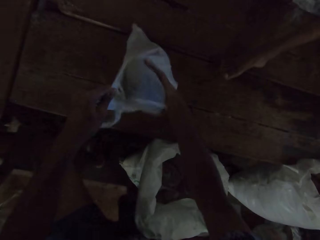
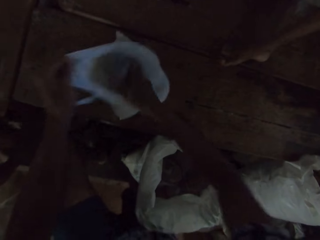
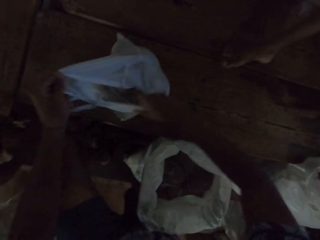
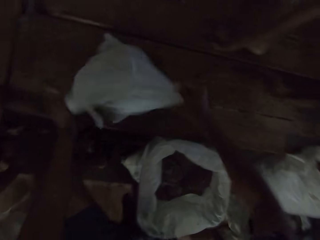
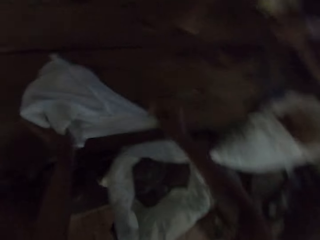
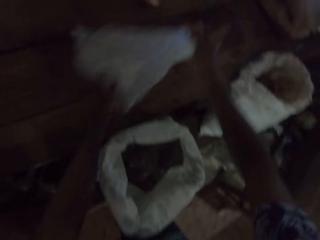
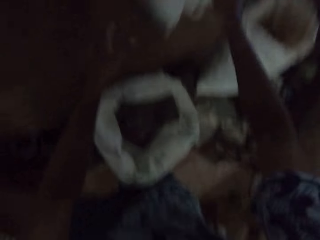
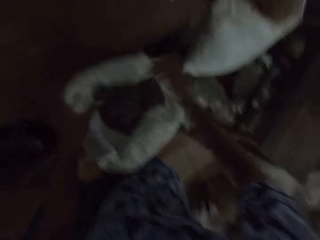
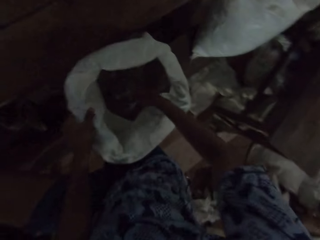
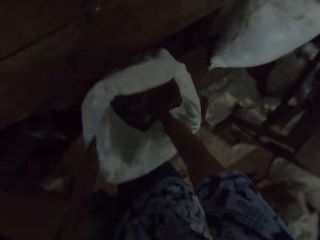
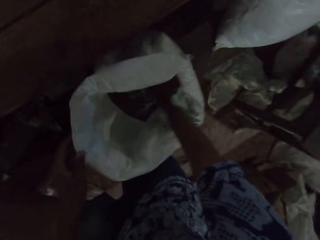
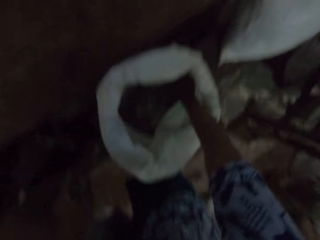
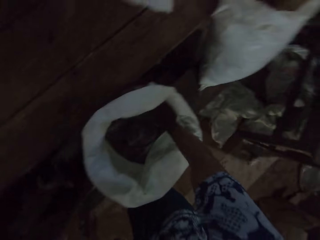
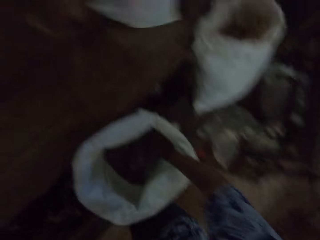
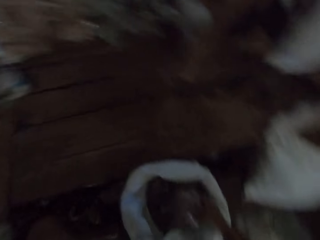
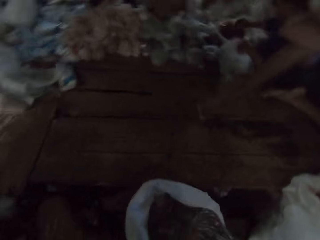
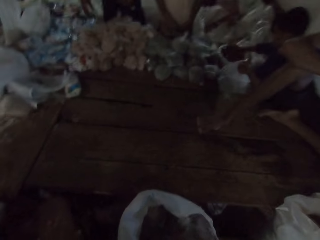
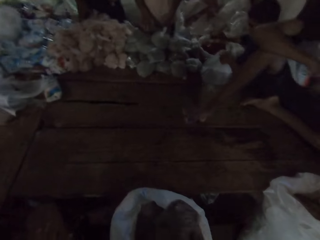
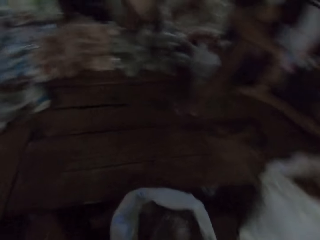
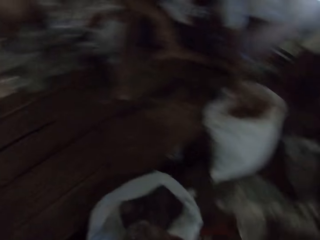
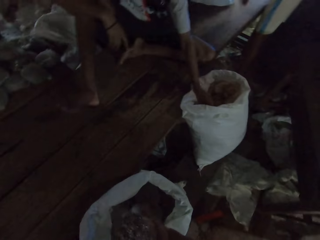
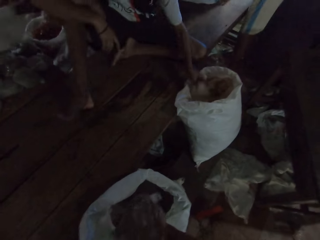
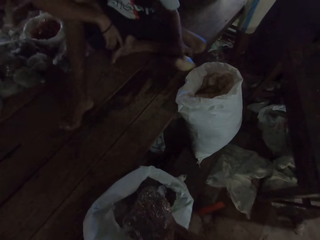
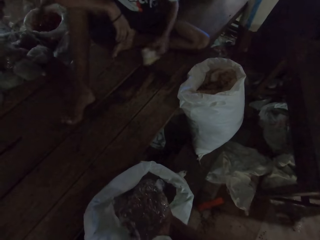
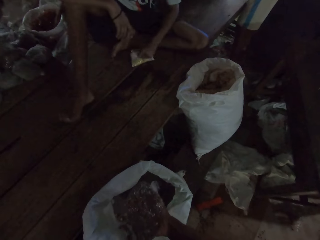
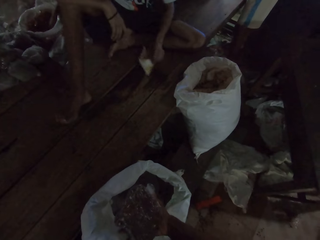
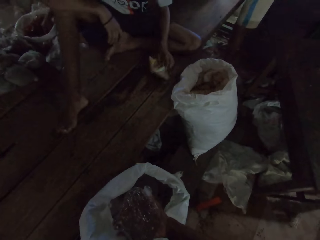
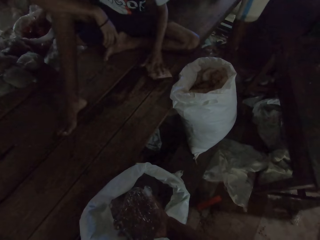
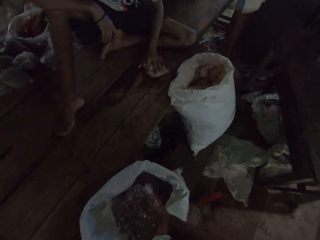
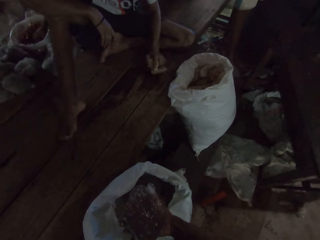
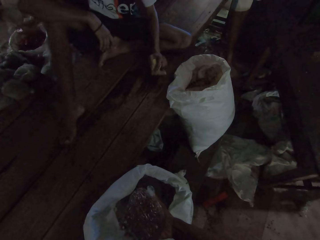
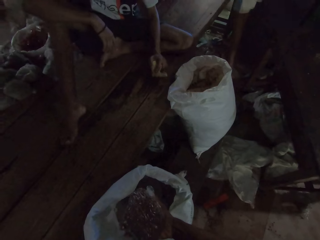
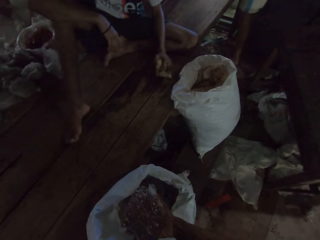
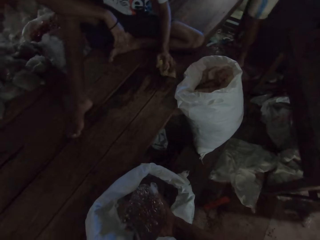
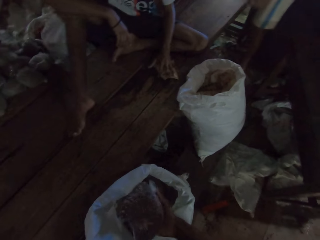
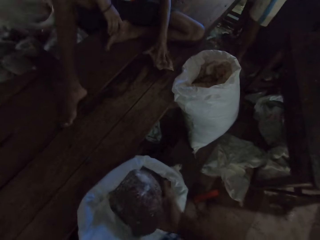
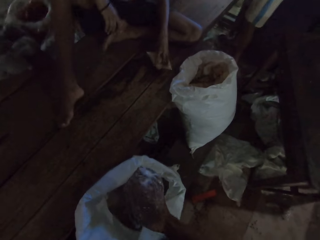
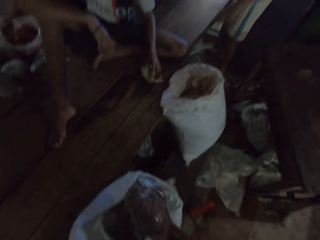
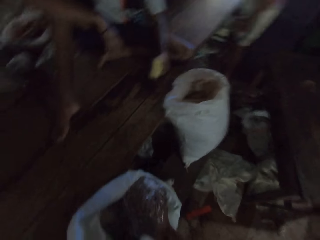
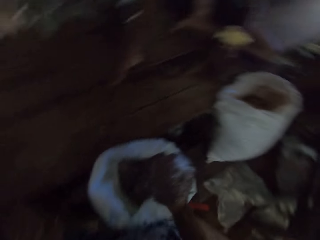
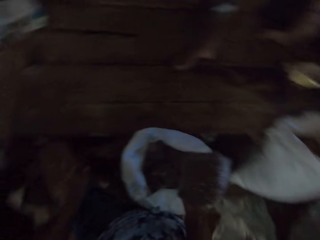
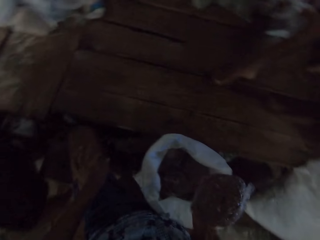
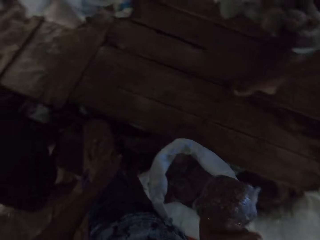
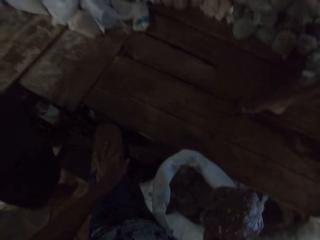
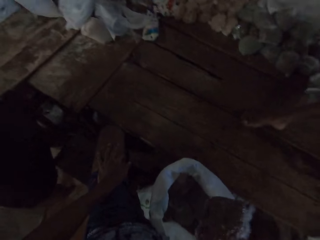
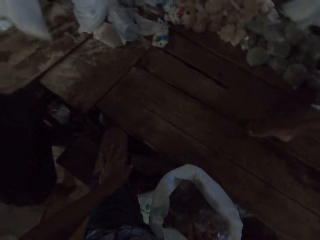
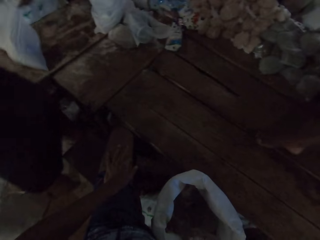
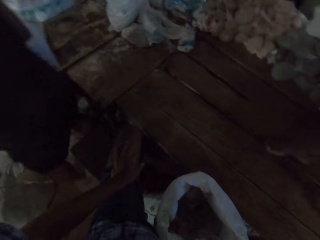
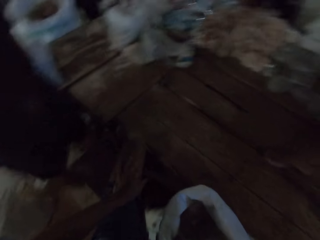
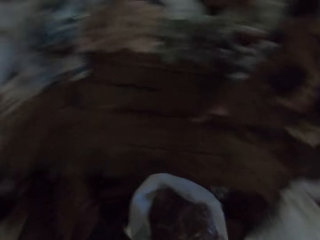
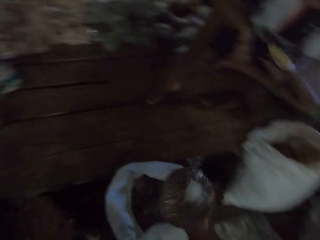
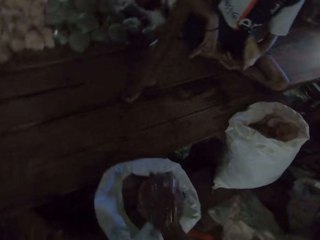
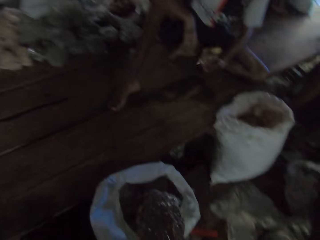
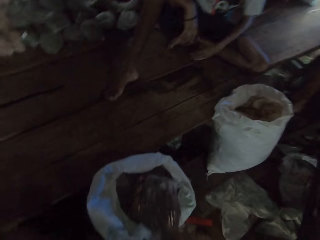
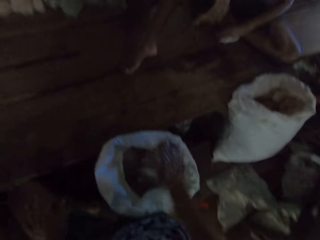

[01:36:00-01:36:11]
The camera wearer puts the pack in a nylon bag with his right hand. He adjusts the nylon bag on the table with both hands and pushes away the paper bag. He picks up a pack of beans from the bag with his right hand. A man picks up a pack from the bag with his right hand, puts the pack in the nylon bag with his right hand and drops the nylon bag on the table with his left hand. Another man picks up a pack from the bag with his right hand. The first man picks up a pack from the bag with his right hand, puts the pack in the nylon bag with his right hand and drops the nylon bag on the table with his left hand.

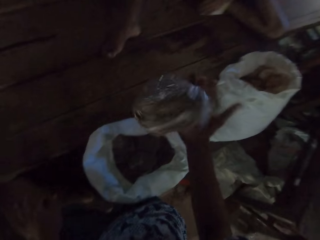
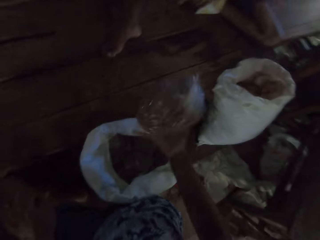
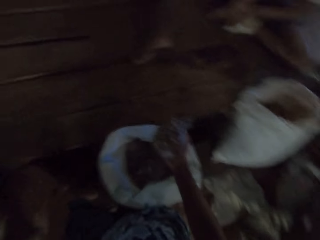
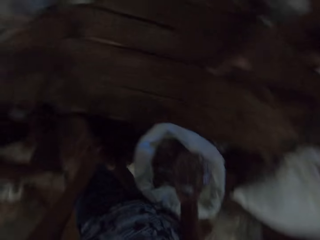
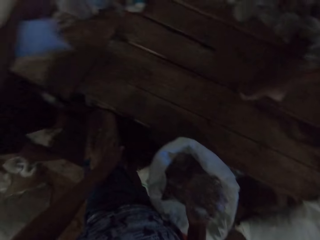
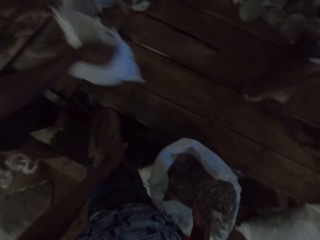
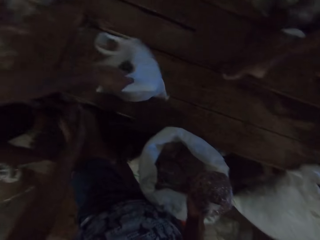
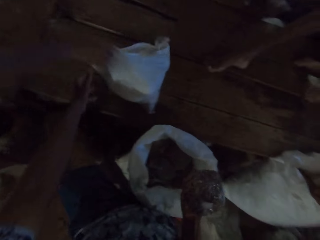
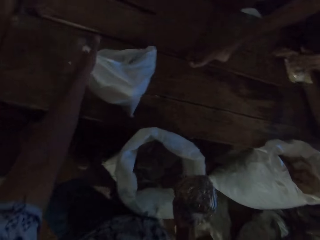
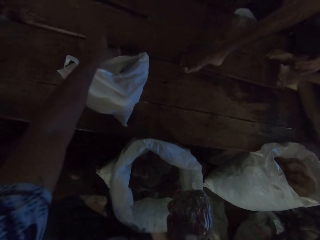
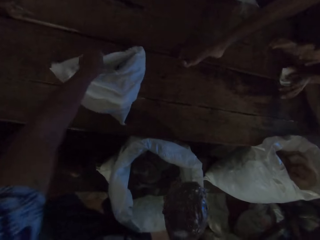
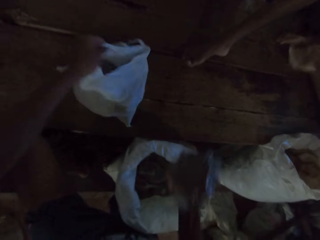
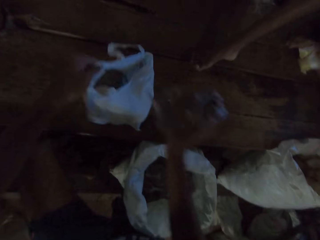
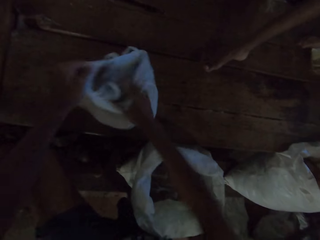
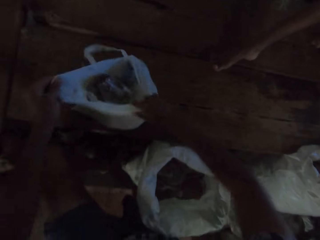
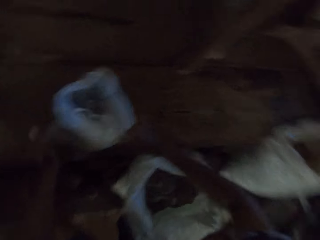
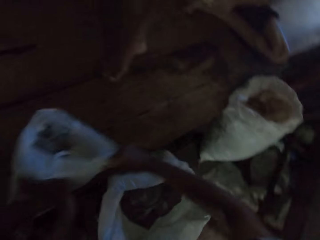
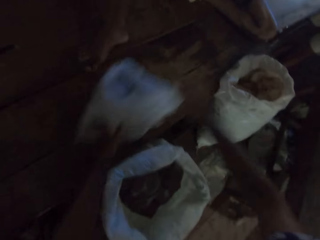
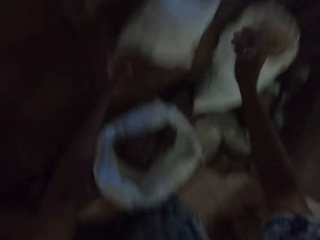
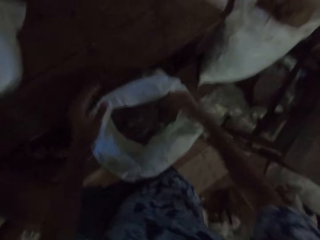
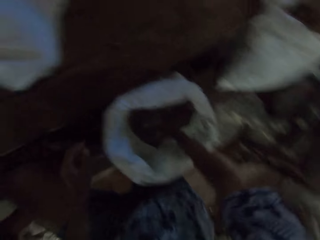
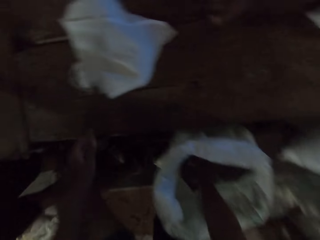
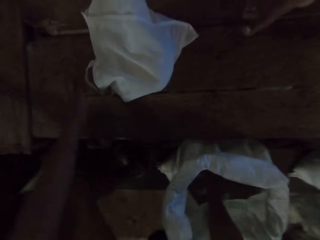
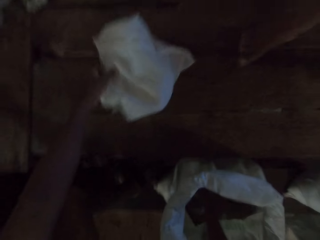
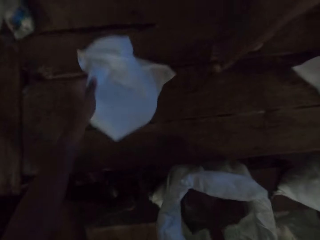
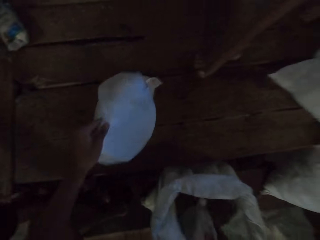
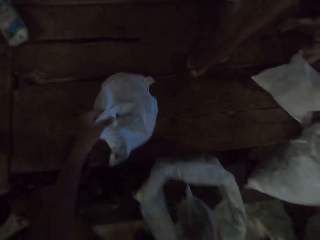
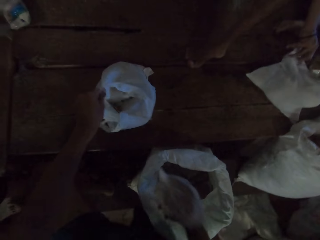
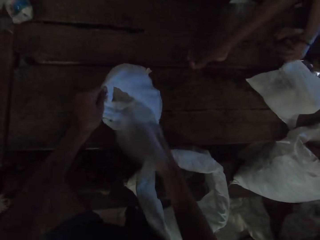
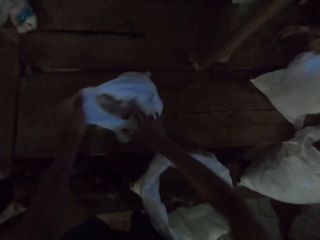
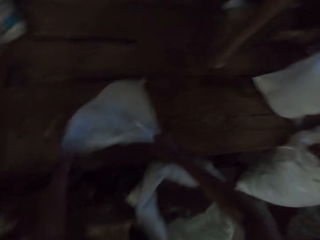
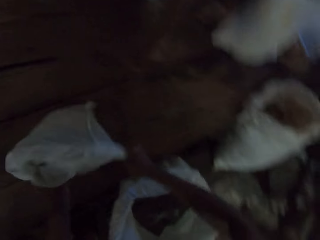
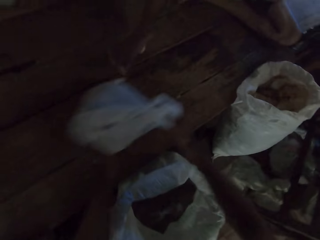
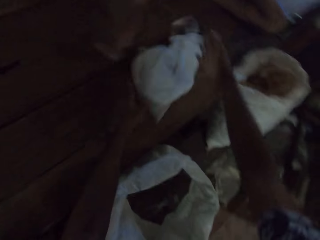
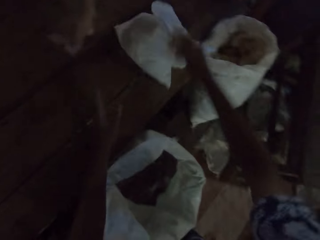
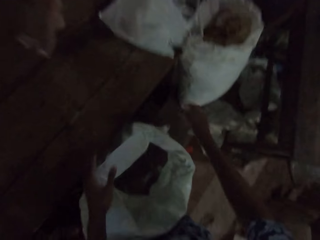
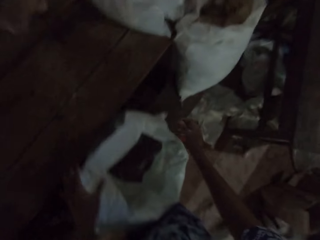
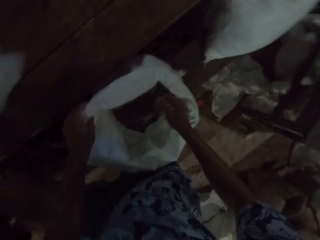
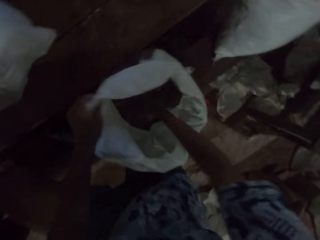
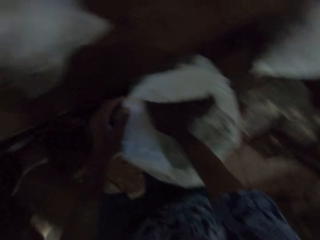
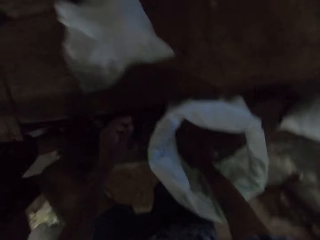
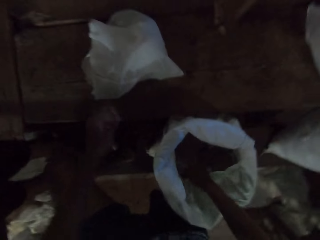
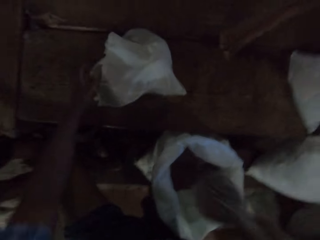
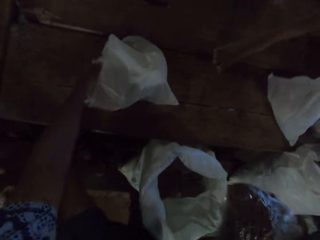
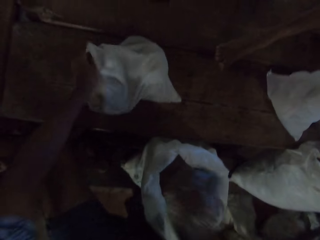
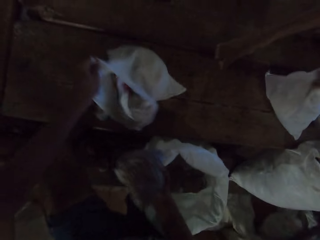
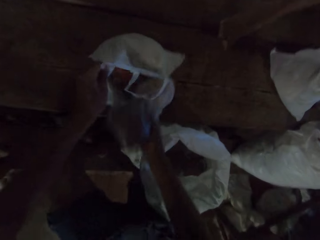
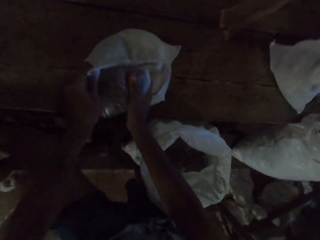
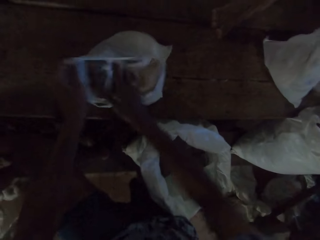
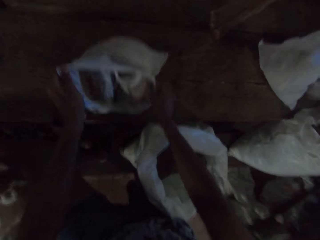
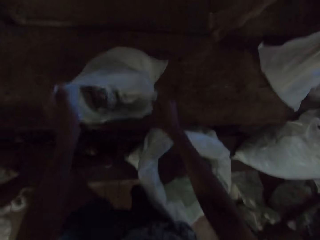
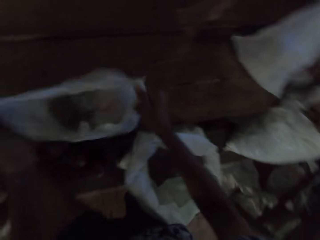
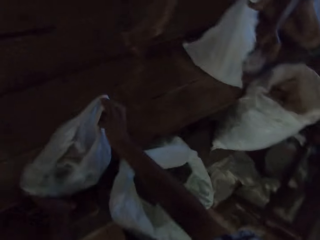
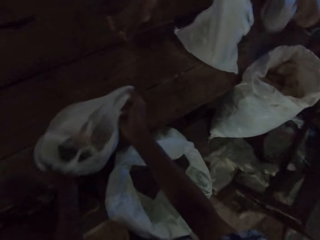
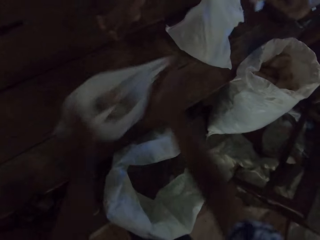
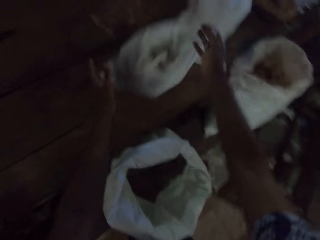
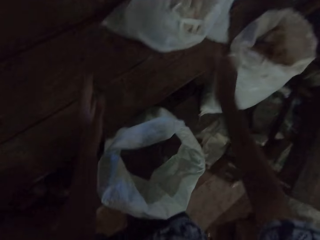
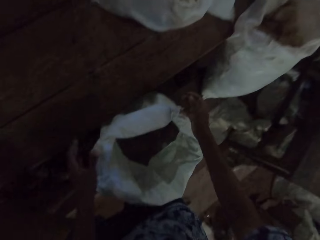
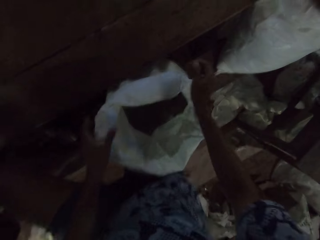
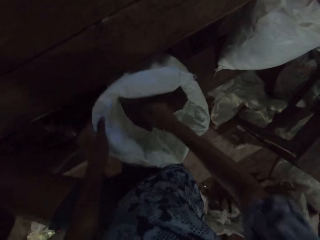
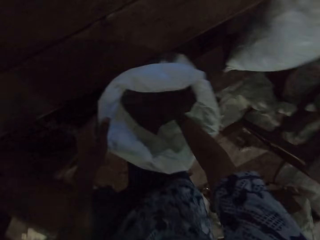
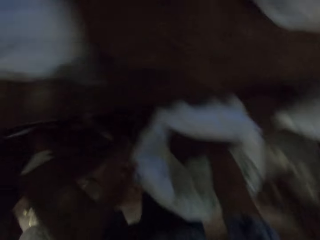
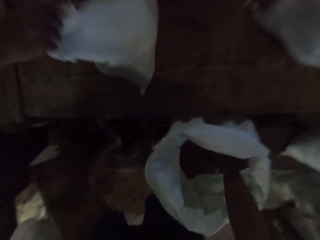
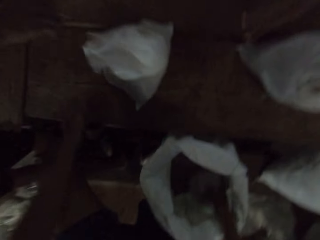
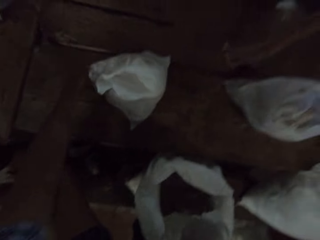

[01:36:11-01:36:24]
A man drops a nylon bag on the table with his right hand. The camera wearer puts the pack in the nylon bag with his right hand. The man drops the nylon bag on the table with his right hand. The camera wearer adjusts the nylon bag on the table with both hands and pushes away the paper bag. He picks up a pack from the bag with his right hand. He puts the pack in the nylon bag with his right hand. He adjusts the nylon bag on the table with both hands and pushes away the paper bag. He picks up a pack of beans from the bag with his right hand. The man drops the nylon bag on the table with his right hand. The camera wearer puts the pack in the nylon bag with his right hand. He adjusts the nylon bag on the table with both hands and pushes away the paper bag. He picks up a pack from the bag with his right hand.
